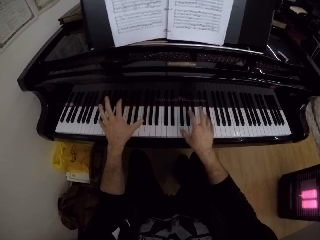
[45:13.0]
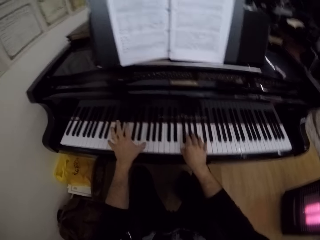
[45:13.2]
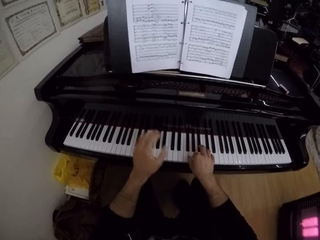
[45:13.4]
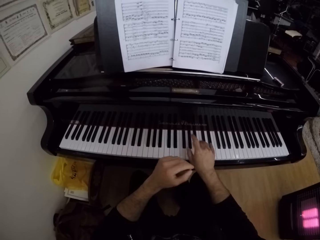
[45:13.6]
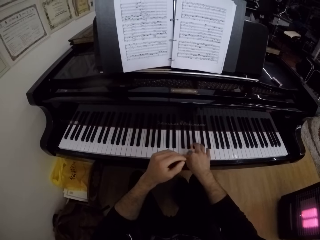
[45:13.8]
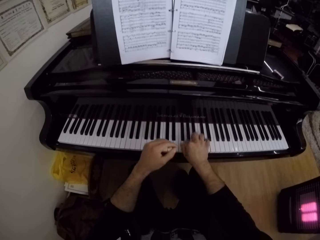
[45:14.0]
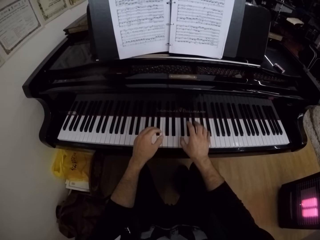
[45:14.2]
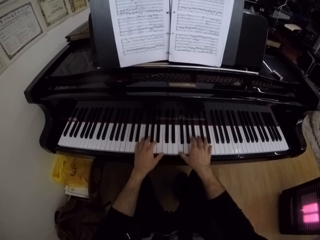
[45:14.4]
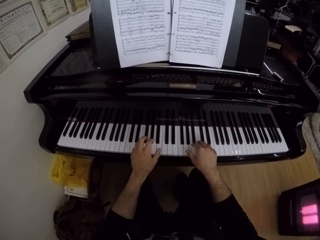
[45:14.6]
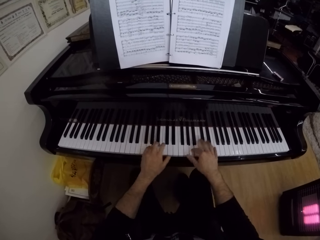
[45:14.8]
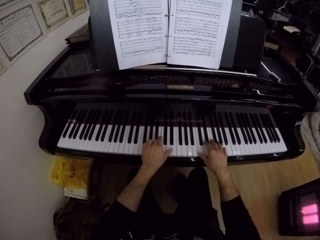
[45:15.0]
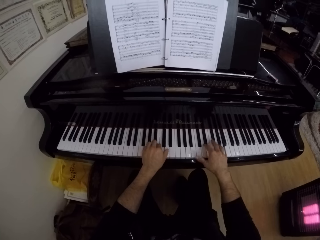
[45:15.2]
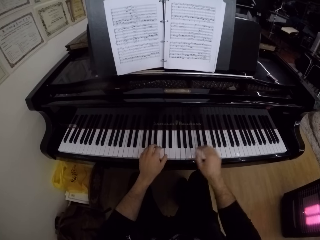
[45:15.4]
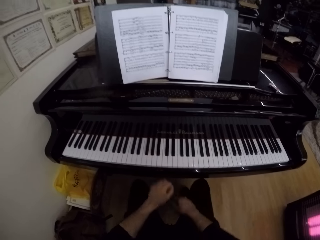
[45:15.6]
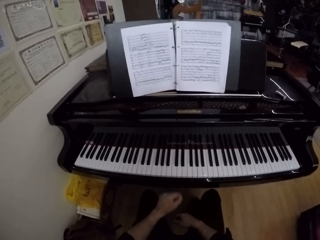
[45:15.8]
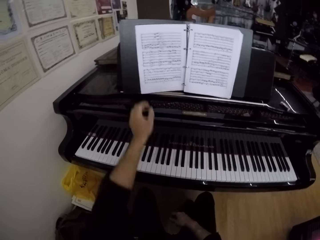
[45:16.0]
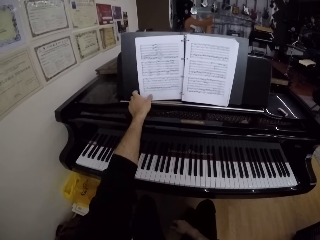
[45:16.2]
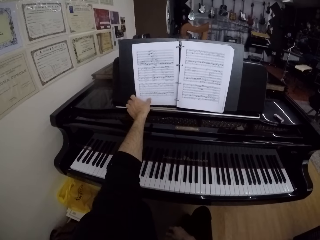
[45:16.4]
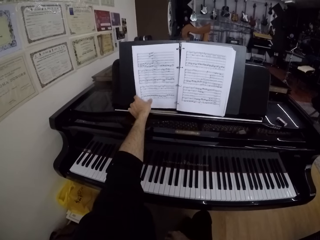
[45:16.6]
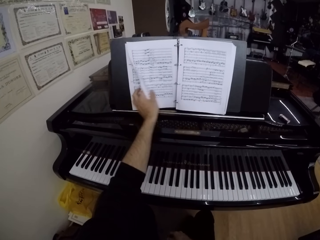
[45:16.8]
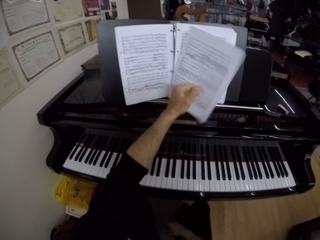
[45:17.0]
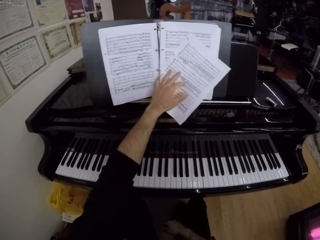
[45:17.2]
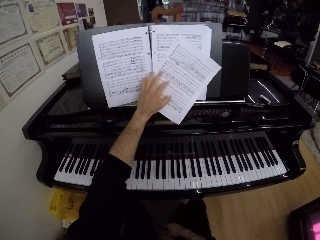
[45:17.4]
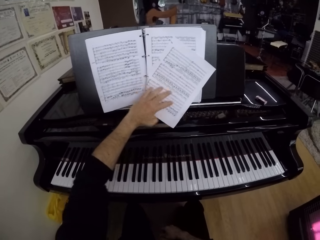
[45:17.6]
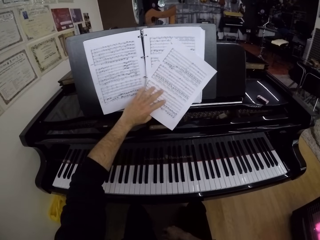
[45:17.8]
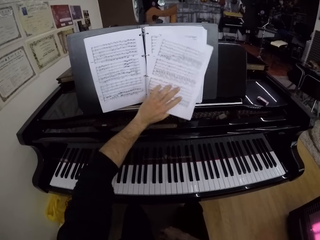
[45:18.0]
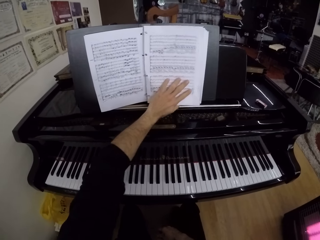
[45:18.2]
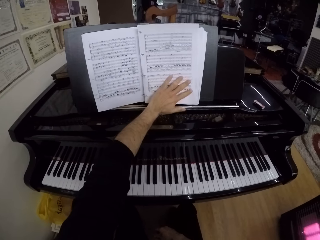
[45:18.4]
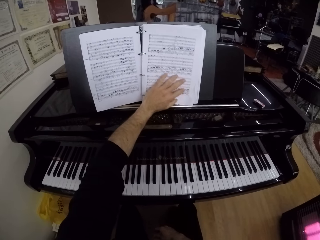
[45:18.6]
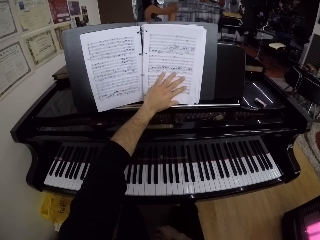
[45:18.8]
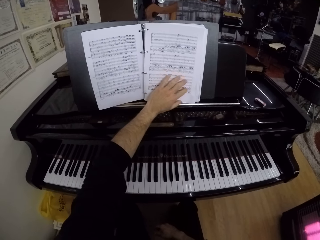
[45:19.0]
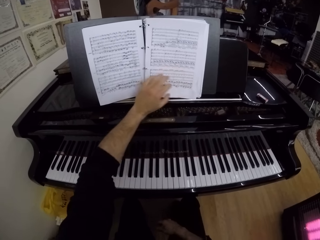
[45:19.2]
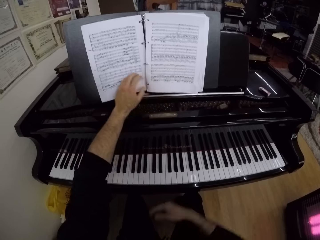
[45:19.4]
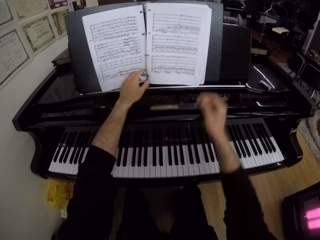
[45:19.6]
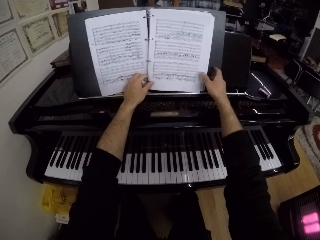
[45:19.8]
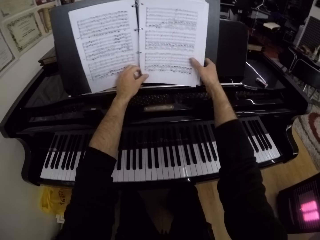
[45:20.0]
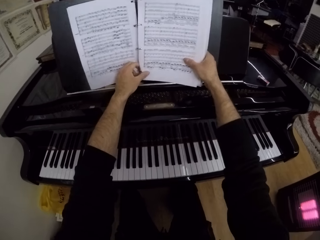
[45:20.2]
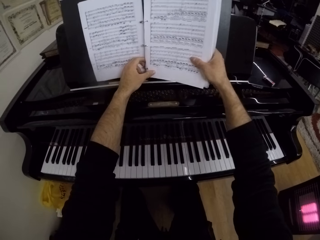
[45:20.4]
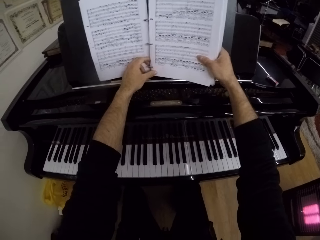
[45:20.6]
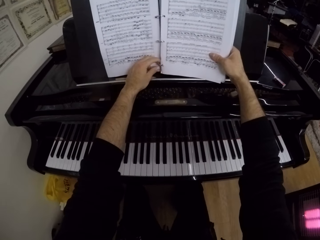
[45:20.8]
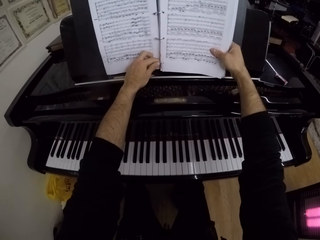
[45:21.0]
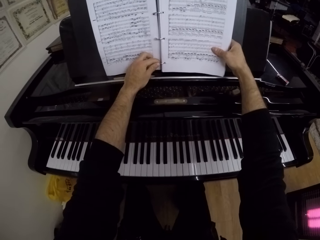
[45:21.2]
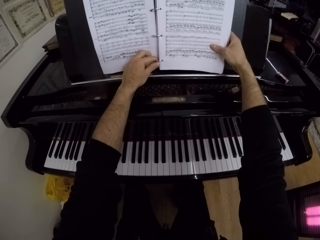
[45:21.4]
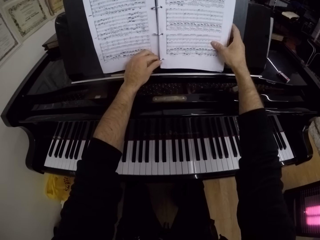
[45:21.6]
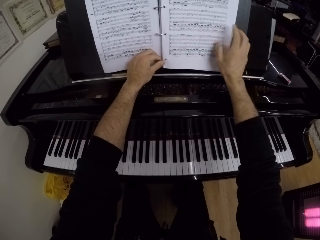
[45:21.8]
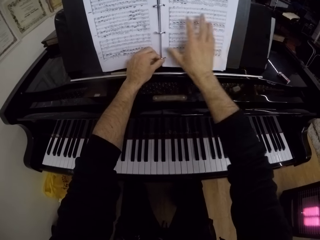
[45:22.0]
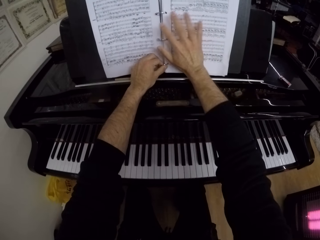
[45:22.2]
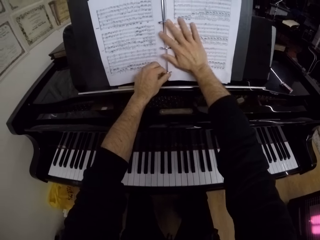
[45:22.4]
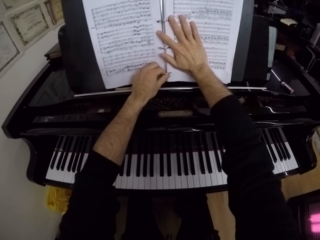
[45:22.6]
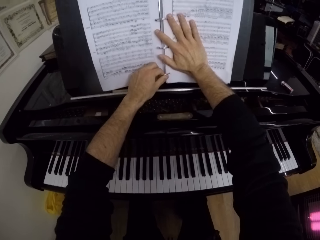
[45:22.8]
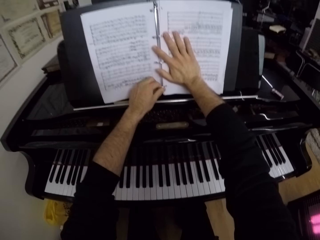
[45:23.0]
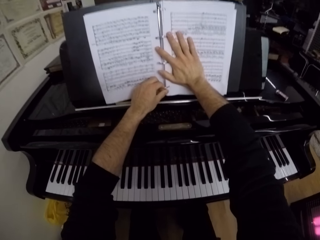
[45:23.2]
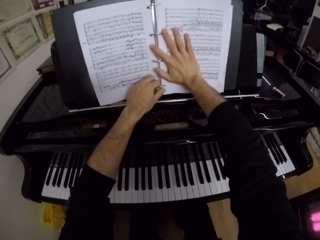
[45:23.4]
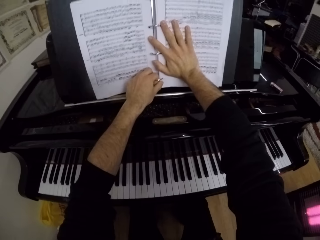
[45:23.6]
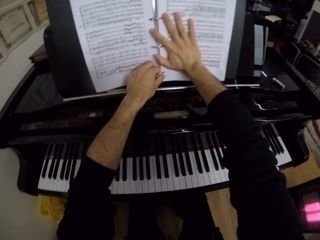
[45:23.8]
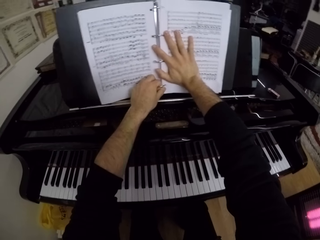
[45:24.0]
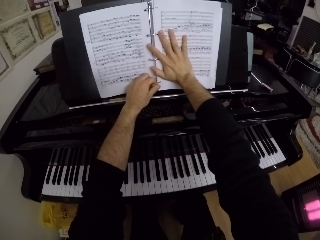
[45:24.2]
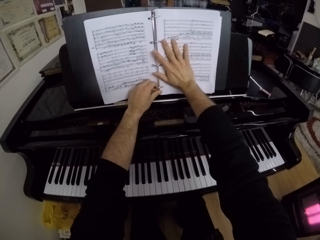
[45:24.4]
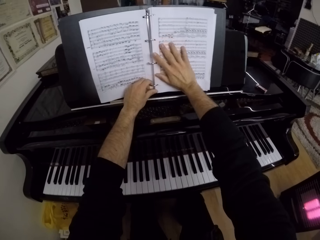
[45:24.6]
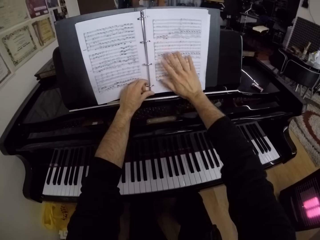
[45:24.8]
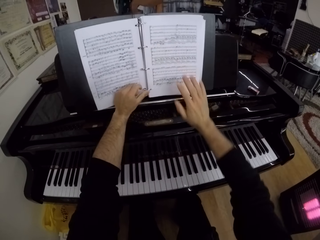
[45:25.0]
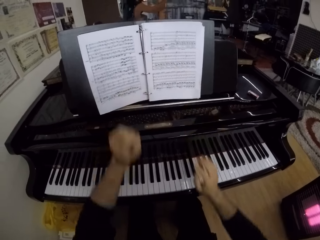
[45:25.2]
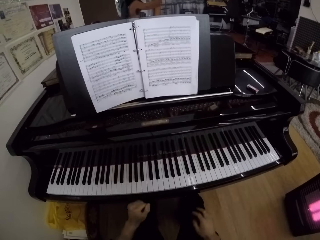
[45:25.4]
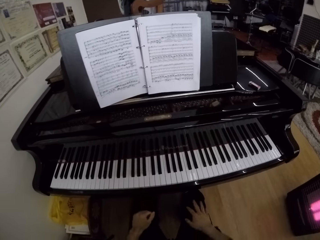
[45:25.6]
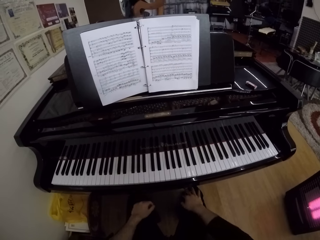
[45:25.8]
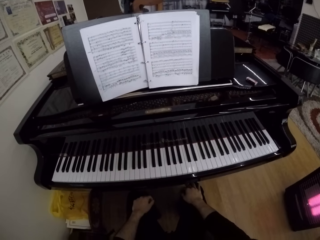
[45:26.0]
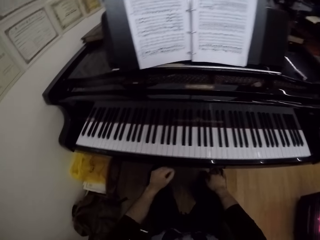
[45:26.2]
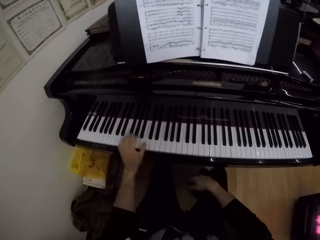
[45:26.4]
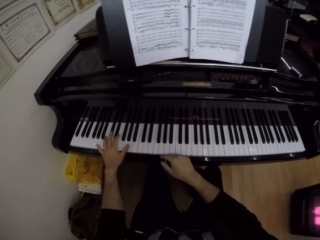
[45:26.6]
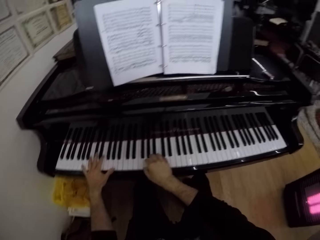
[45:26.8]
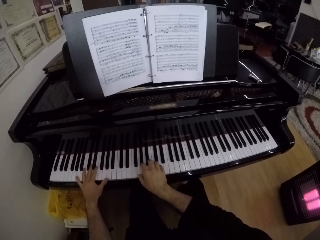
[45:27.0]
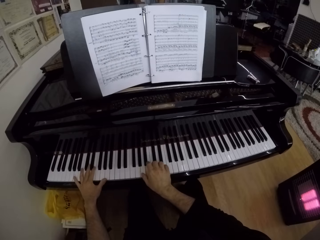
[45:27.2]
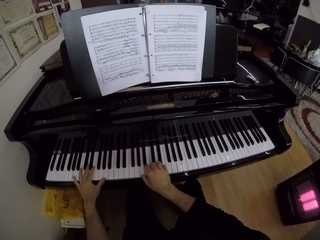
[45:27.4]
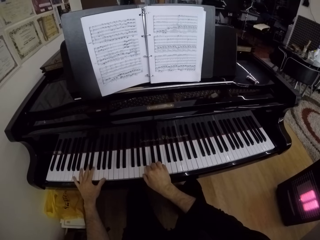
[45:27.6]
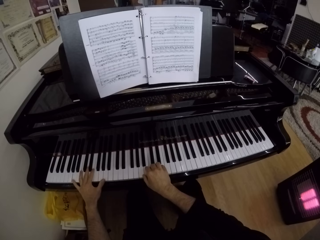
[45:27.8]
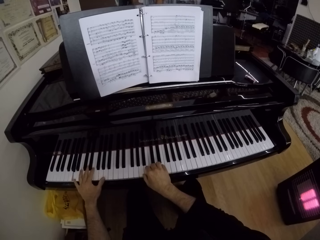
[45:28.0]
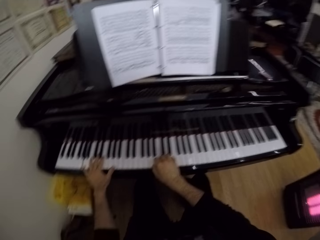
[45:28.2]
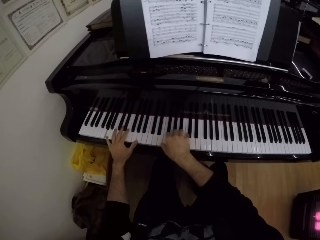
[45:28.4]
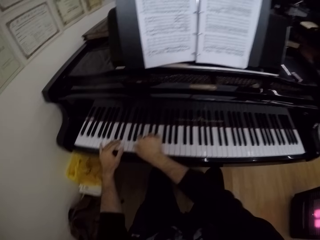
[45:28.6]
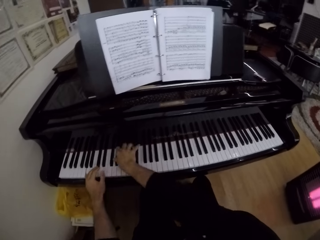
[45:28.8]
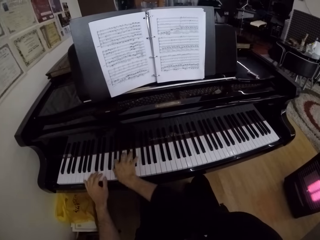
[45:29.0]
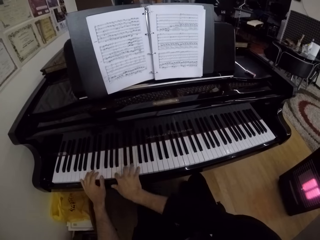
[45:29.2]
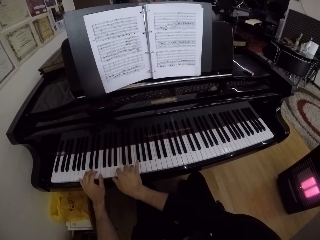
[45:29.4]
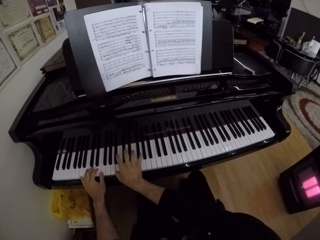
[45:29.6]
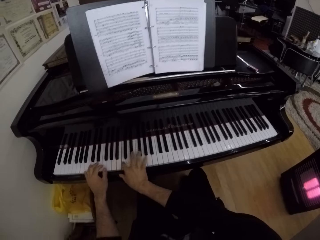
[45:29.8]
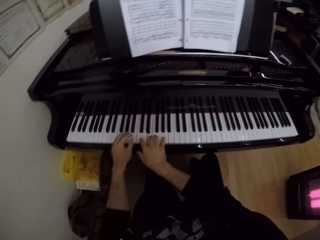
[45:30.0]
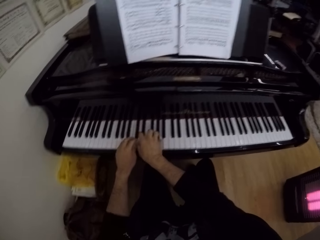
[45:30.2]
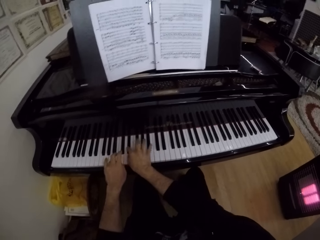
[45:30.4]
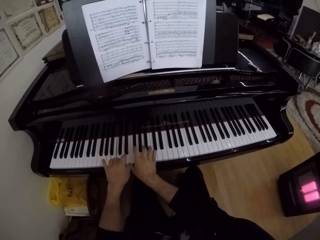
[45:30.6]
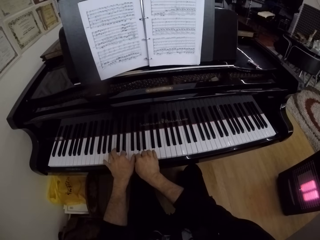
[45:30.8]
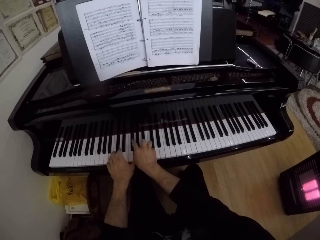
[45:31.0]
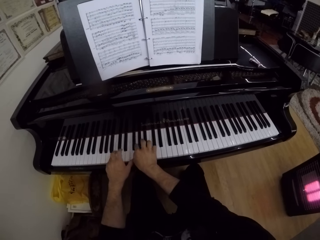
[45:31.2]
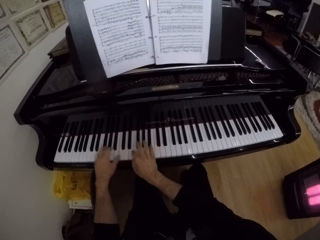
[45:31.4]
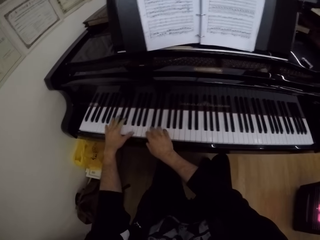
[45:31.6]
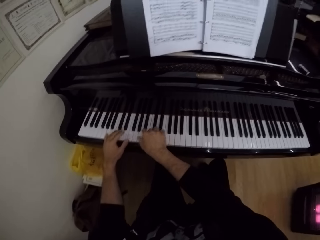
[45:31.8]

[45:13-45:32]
The camera wearer puts both hands on his laps. He flips a page of a music sheet or book on a music rack of the grand piano with his left hand. He aligns a page of the book. He holds the music sheets on the music rack with both hands. He aligns the book. He puts both hands on his laps. He looks around. He plays the keys on the keyboard of the grand piano with both hands.

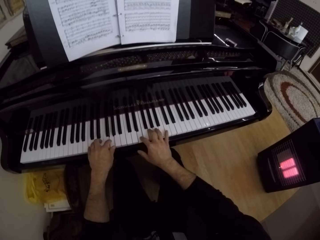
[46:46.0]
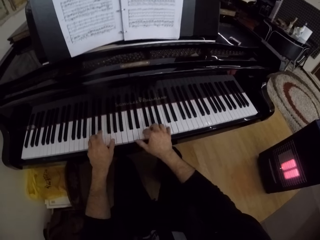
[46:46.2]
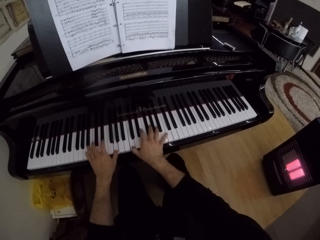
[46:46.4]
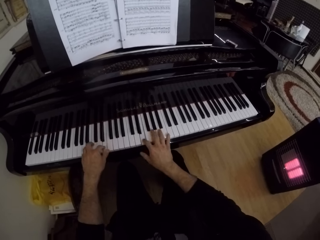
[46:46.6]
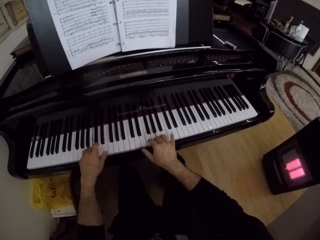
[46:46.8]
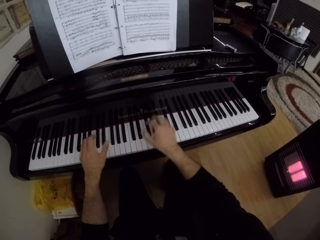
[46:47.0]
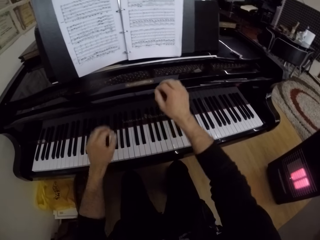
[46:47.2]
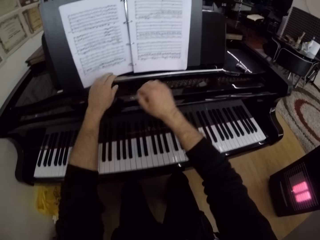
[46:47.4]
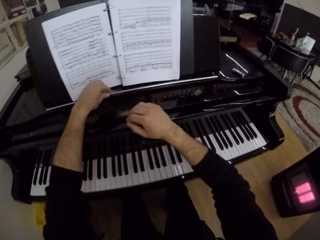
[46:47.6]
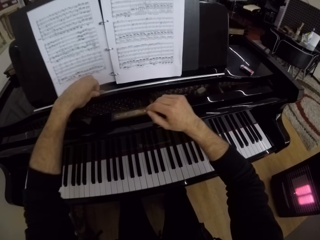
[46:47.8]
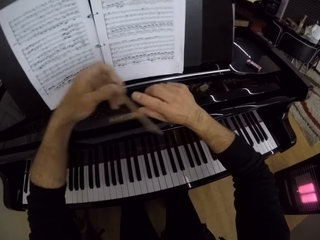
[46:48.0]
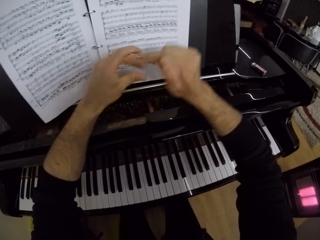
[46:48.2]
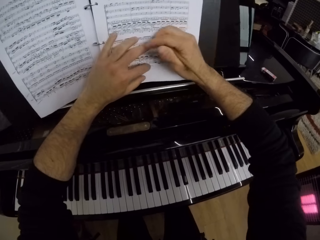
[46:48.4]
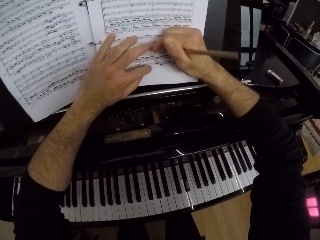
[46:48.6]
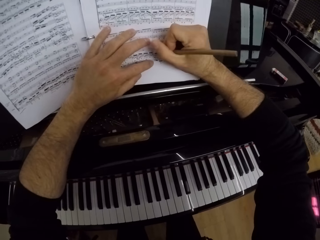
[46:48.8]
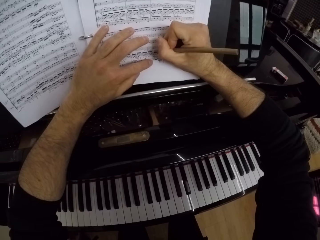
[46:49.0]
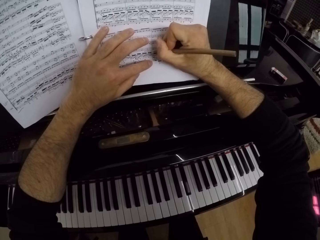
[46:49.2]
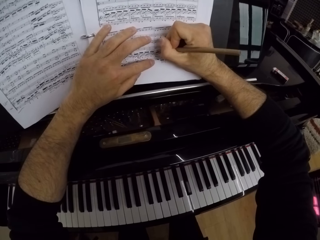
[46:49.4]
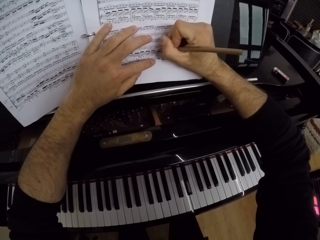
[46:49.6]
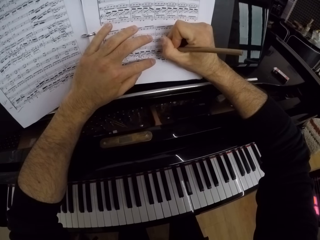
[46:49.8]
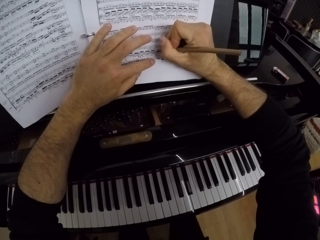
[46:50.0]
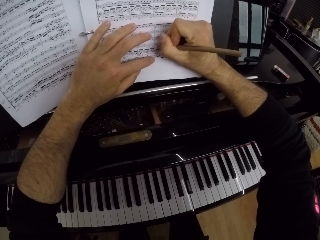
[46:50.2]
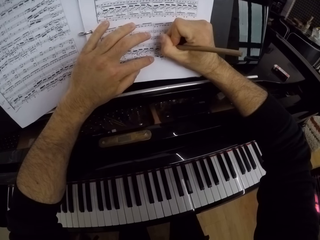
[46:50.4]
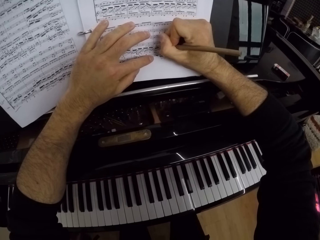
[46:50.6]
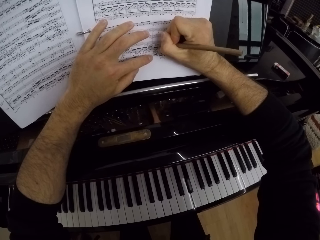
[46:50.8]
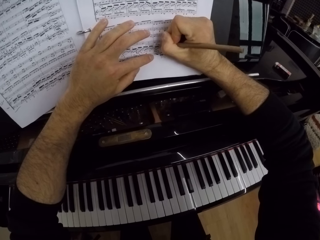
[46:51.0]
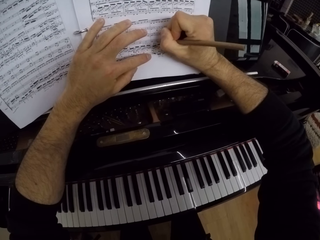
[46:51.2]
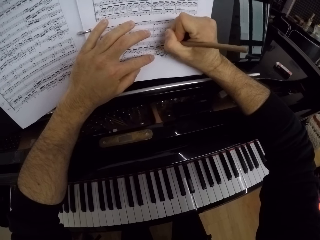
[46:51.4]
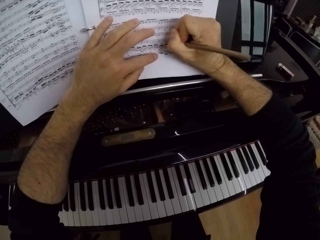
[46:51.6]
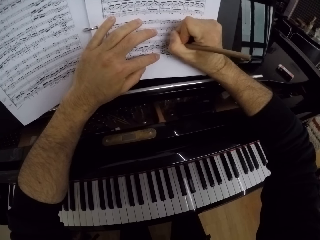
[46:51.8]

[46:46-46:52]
The camera wearer picks a pencil from the music rack with his left hand. He passes the pencil from his left hand to his right hand. He places his left hand on the music sheet. He writes on the music sheet with the pencil in his right hand.
